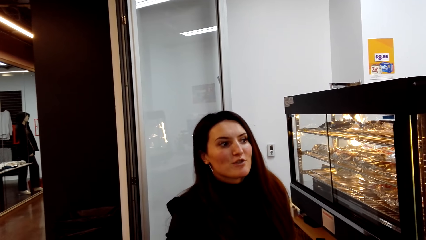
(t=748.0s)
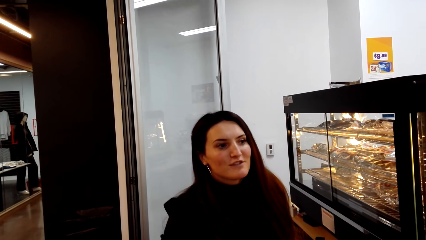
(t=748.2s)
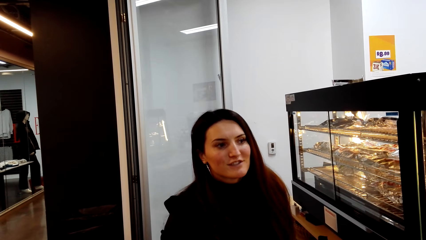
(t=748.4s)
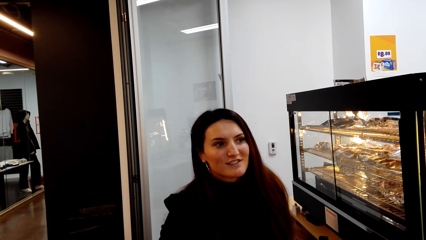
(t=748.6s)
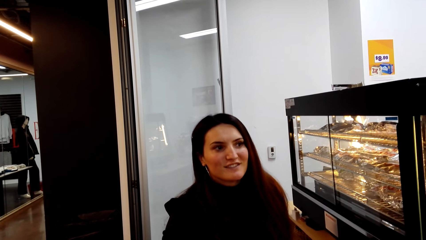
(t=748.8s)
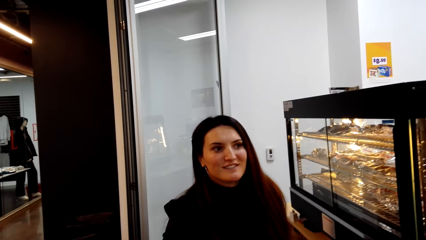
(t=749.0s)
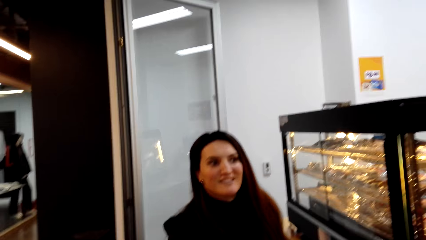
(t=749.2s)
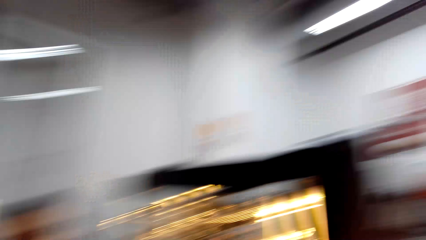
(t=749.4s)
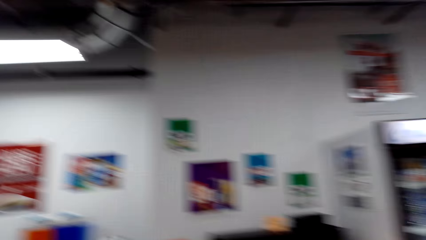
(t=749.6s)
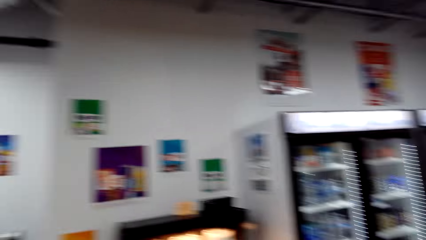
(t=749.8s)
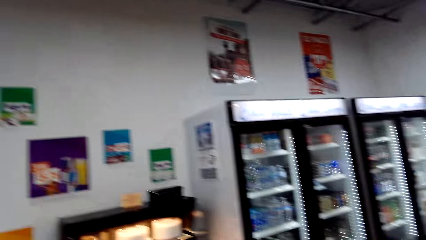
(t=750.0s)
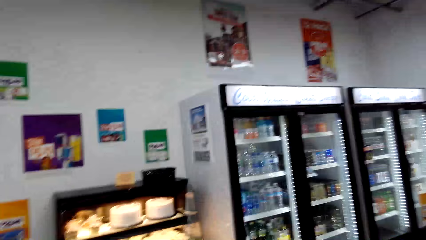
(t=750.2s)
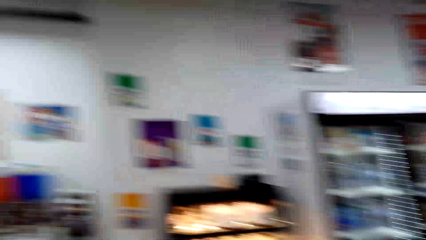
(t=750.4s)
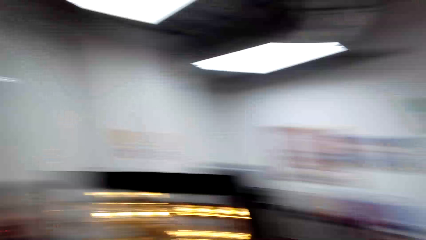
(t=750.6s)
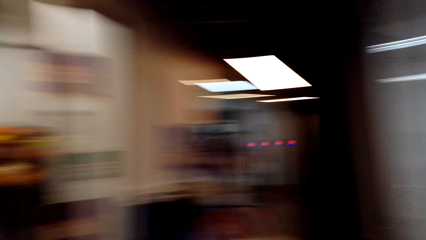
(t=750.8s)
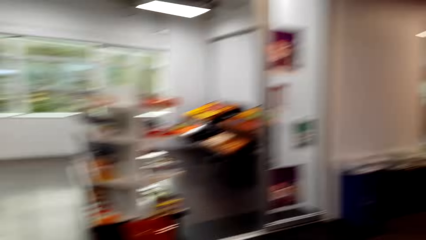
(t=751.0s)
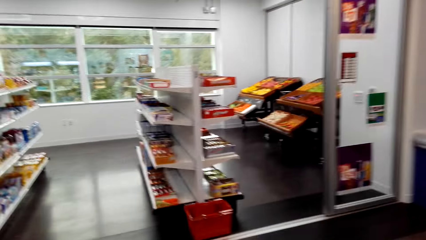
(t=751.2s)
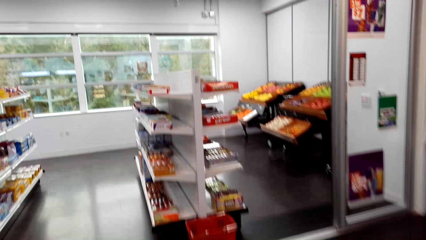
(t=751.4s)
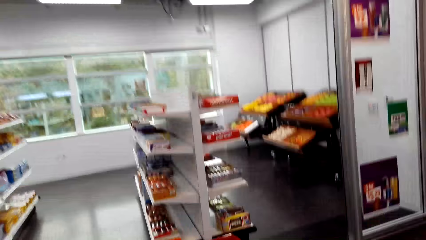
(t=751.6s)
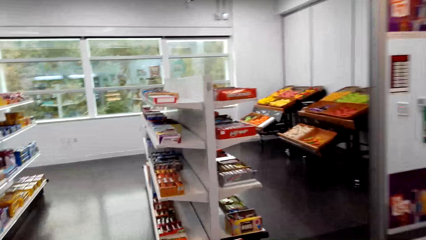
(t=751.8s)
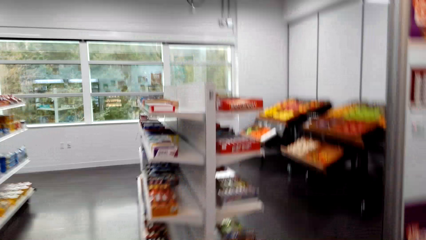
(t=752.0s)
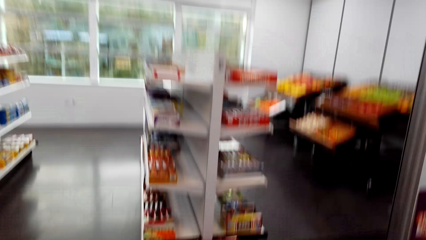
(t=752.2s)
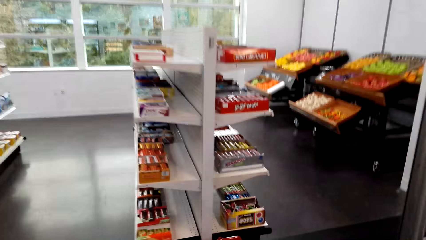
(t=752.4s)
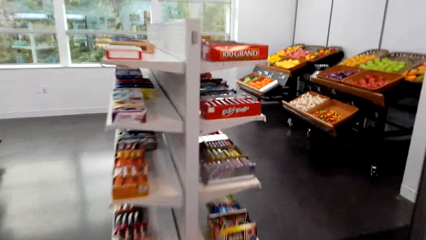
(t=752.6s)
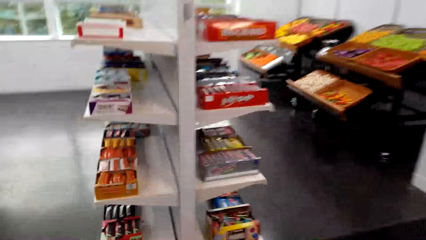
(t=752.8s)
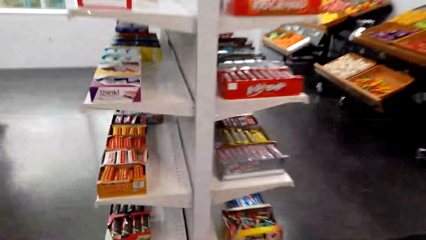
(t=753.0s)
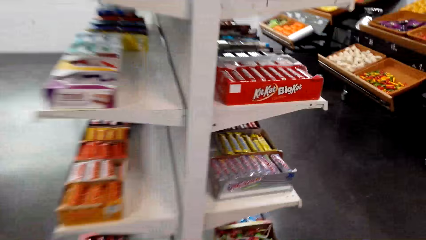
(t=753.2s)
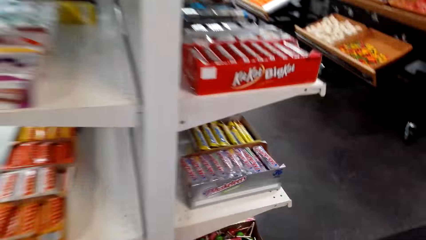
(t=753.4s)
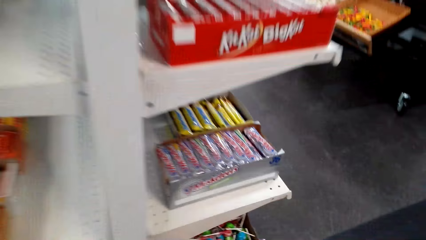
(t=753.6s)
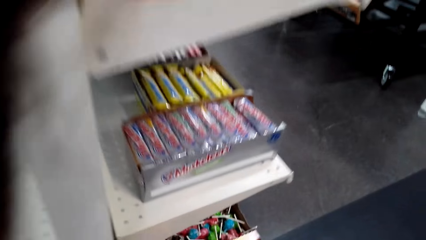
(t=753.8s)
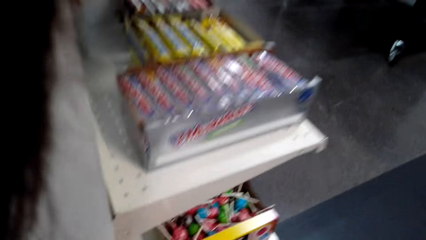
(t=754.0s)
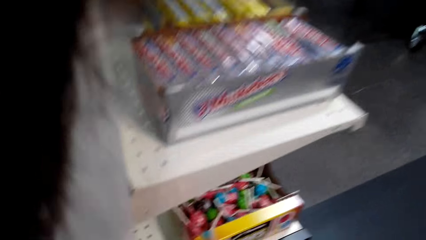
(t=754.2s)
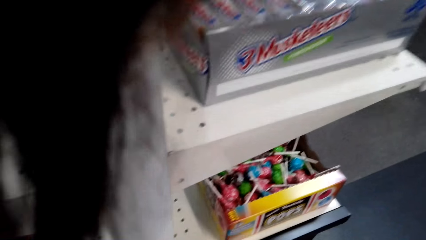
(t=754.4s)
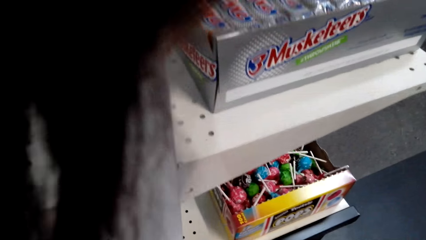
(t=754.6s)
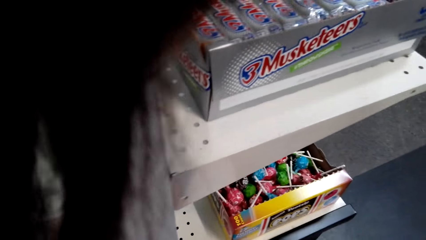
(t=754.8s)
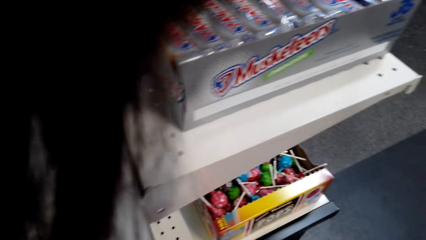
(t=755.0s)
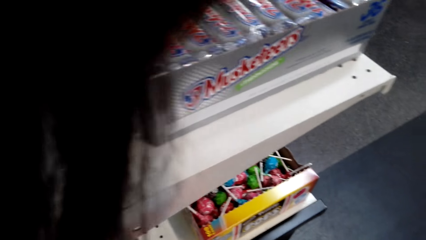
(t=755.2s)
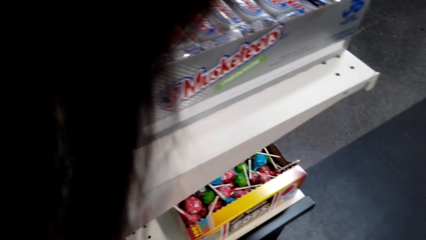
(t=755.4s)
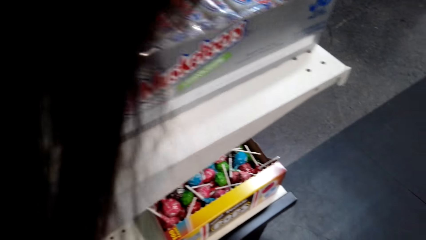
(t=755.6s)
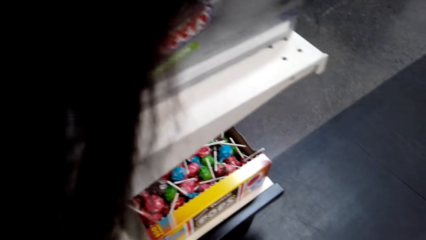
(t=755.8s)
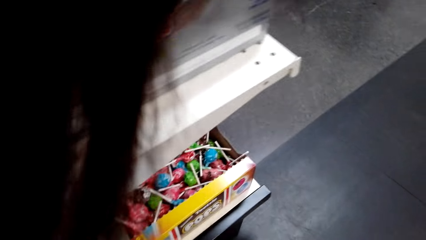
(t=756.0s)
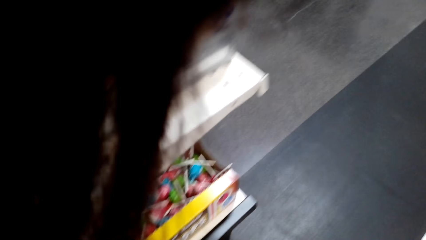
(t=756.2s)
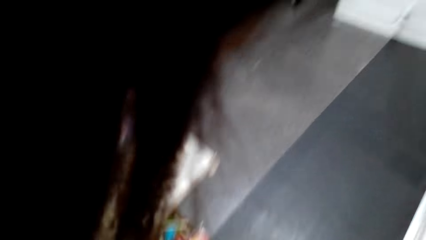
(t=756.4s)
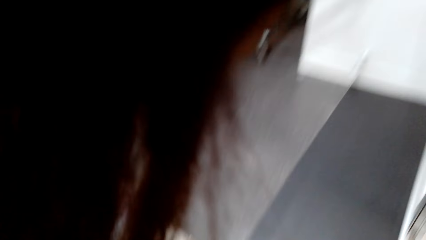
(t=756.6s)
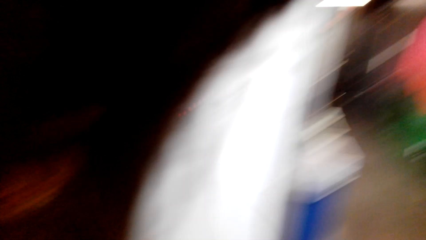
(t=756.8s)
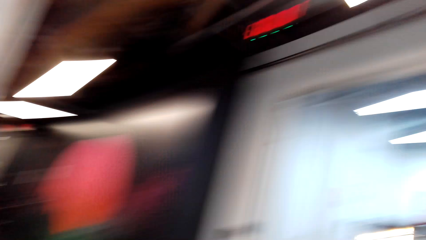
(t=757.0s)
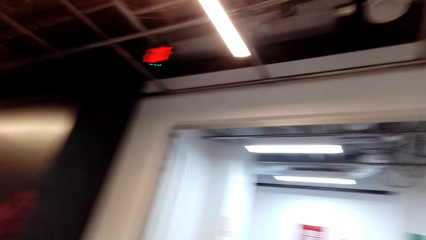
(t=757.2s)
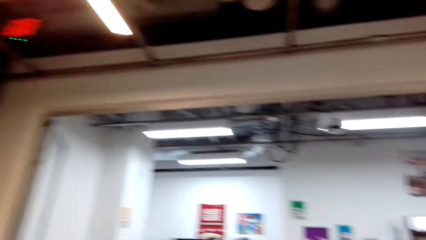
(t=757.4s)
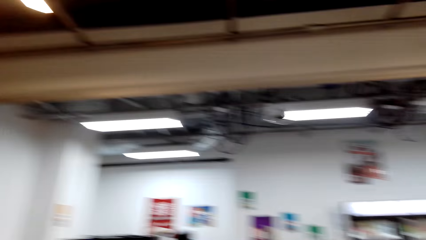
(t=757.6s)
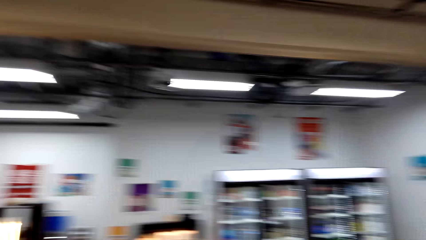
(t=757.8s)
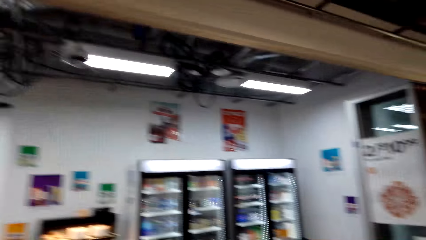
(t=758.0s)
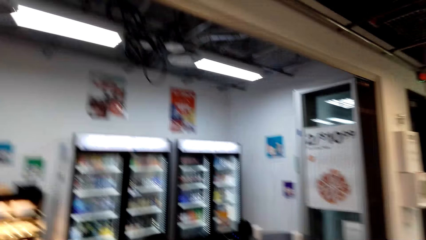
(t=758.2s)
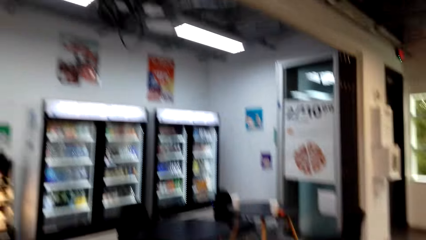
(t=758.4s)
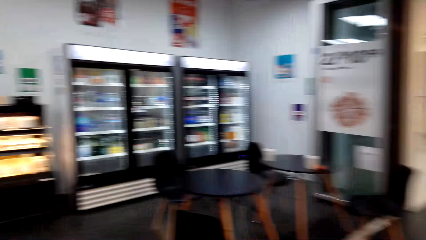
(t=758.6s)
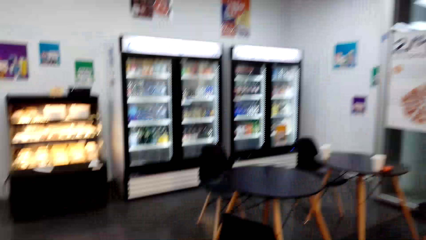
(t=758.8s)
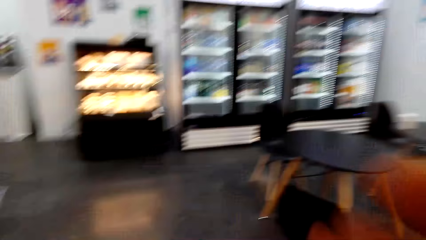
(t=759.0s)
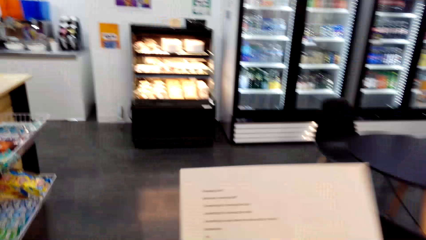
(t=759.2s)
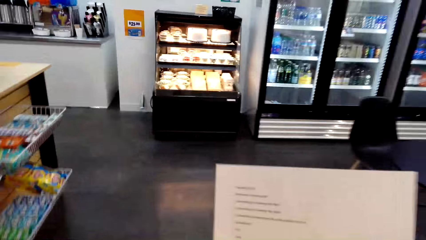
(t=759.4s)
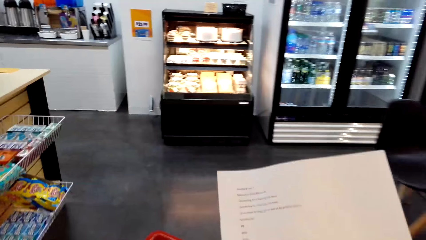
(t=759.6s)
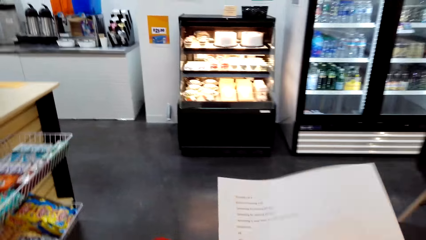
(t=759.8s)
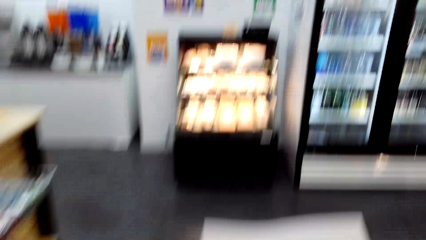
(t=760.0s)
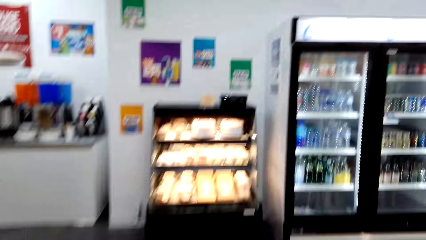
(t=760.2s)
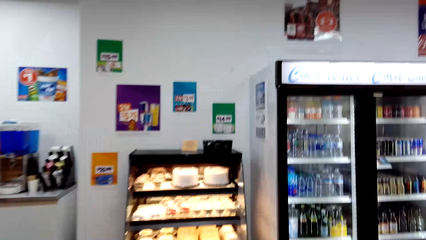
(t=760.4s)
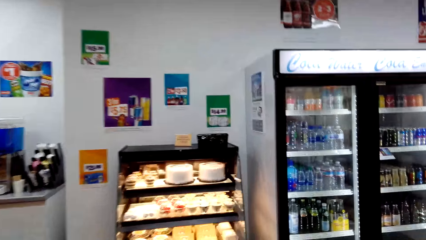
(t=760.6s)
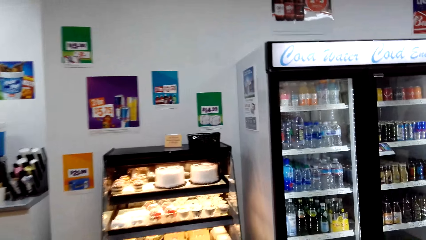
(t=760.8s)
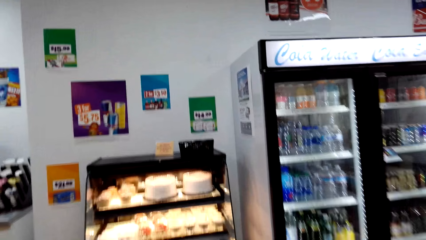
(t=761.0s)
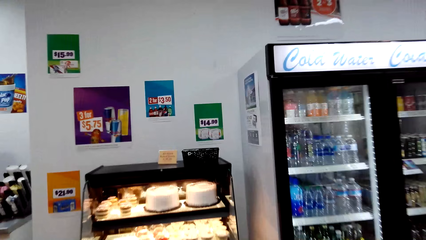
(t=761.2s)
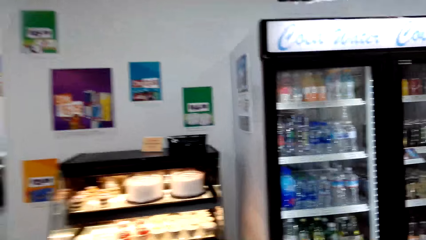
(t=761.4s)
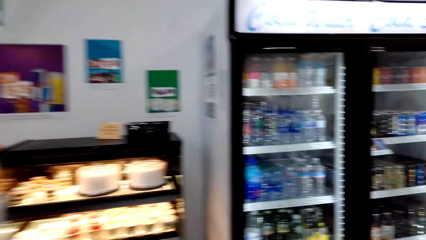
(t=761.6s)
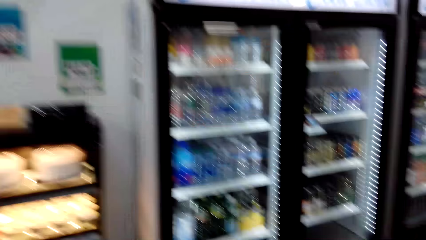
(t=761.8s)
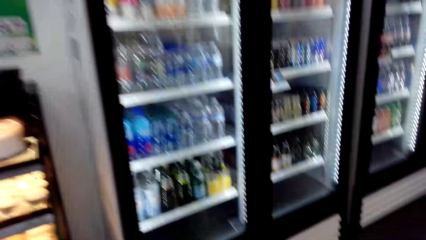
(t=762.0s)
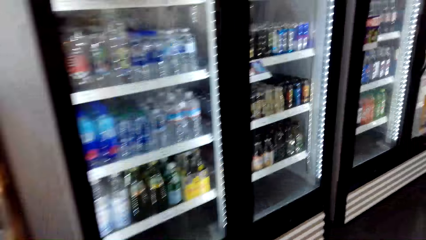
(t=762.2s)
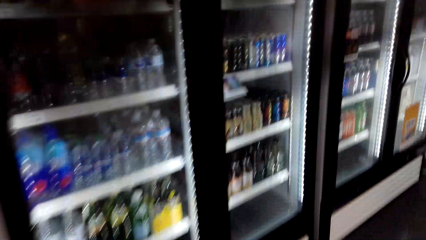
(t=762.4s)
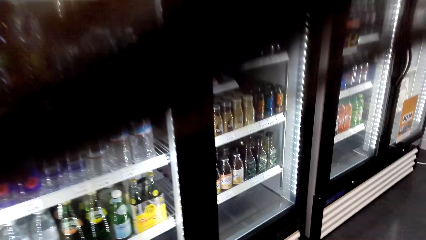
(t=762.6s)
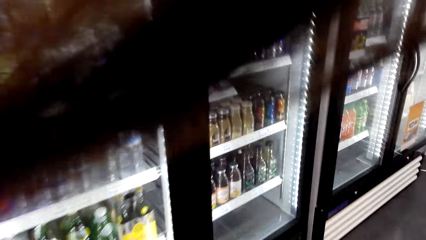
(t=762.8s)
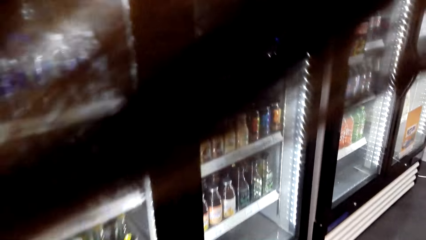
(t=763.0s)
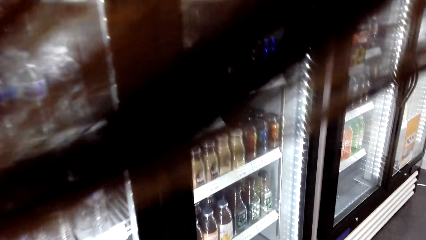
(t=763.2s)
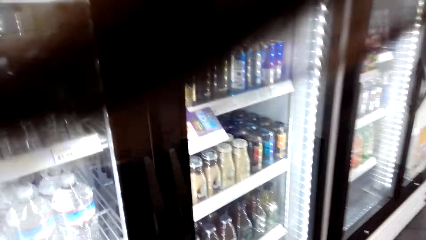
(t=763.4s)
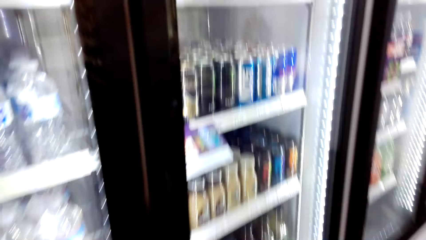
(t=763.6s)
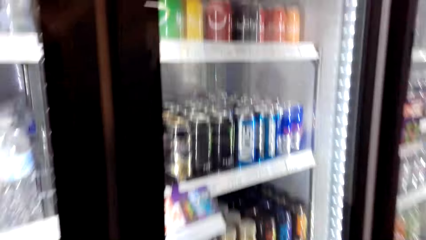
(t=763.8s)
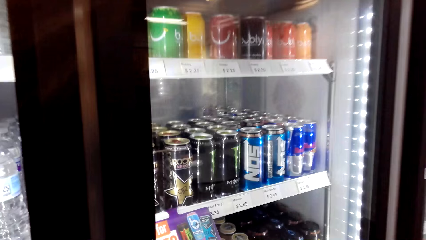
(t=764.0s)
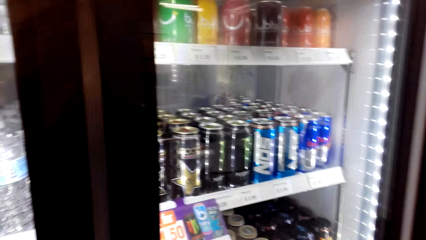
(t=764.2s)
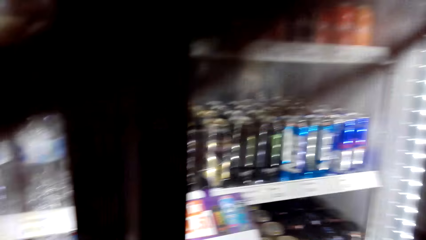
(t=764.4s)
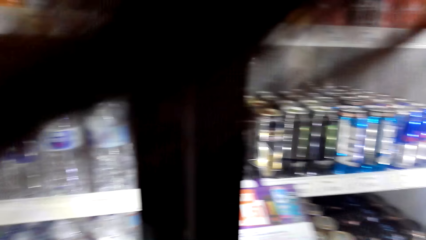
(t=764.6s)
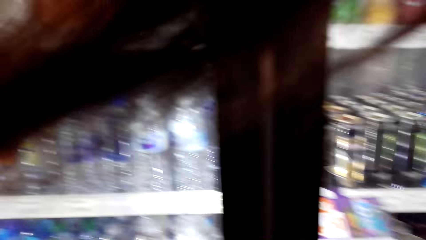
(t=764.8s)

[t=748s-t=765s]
The camera wearer looks around the store. They pick up a shopping basket. They walk around the store. They look at the list.
